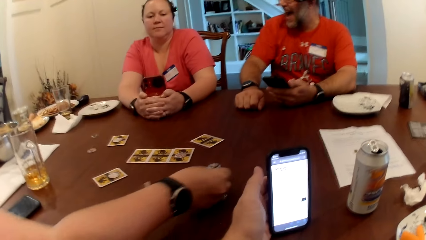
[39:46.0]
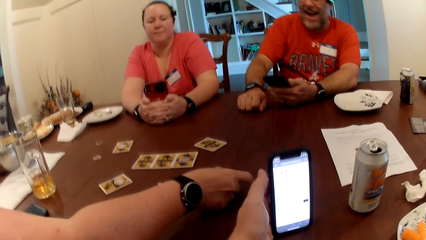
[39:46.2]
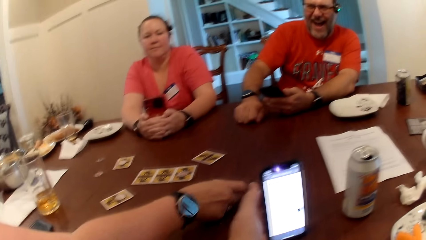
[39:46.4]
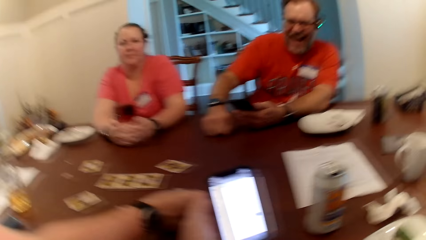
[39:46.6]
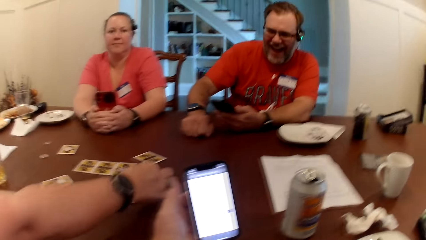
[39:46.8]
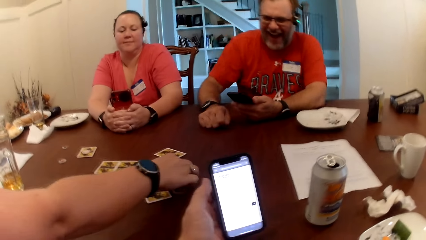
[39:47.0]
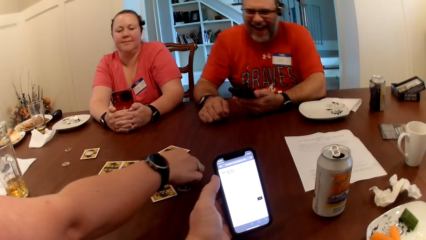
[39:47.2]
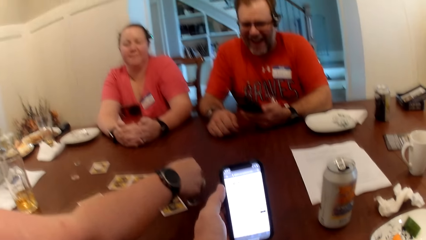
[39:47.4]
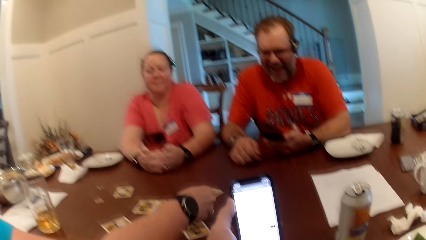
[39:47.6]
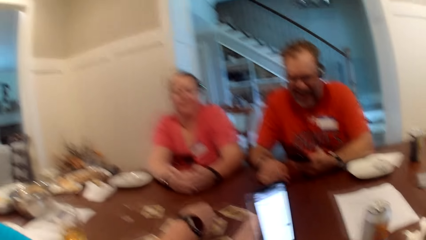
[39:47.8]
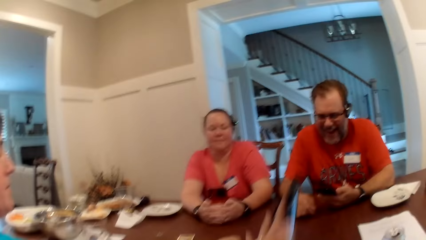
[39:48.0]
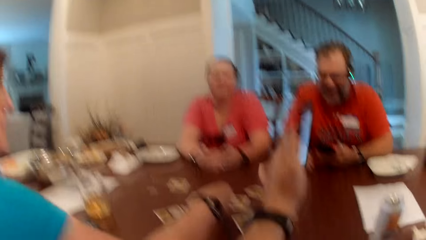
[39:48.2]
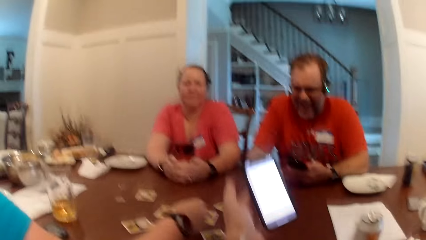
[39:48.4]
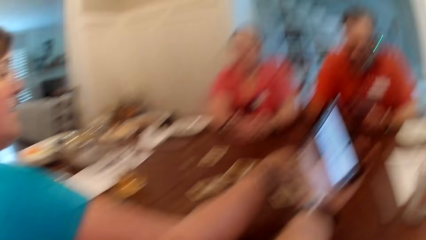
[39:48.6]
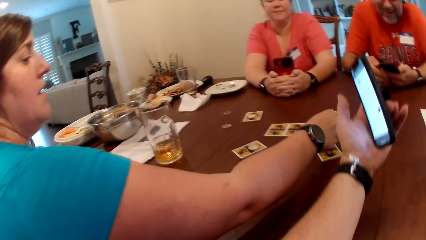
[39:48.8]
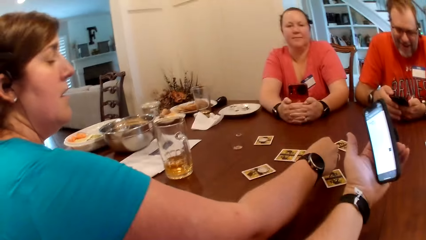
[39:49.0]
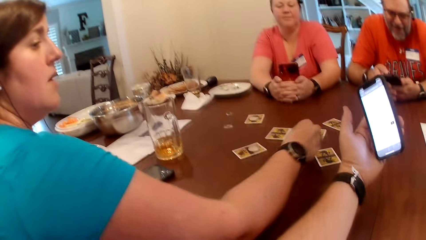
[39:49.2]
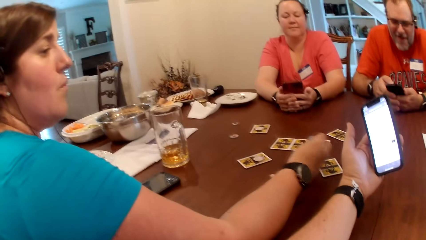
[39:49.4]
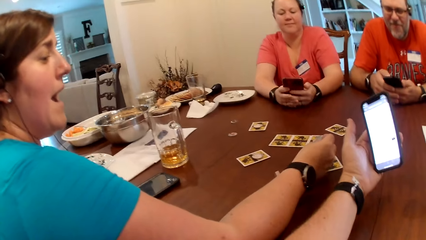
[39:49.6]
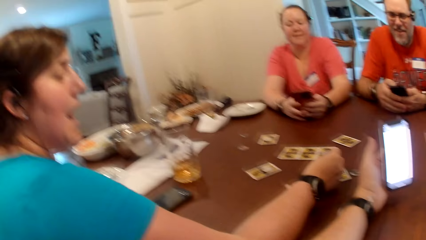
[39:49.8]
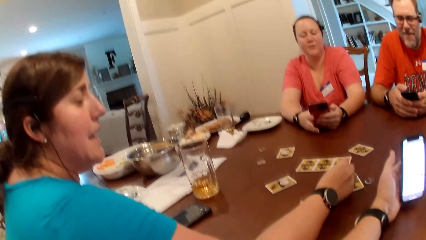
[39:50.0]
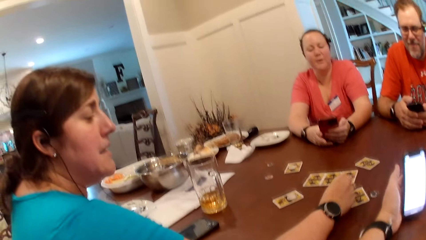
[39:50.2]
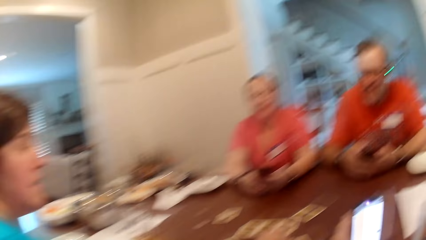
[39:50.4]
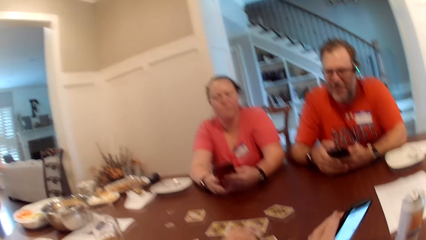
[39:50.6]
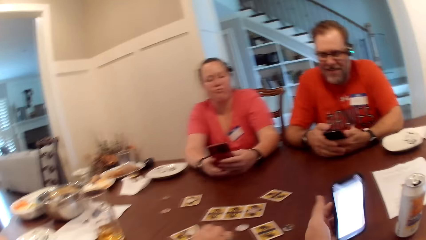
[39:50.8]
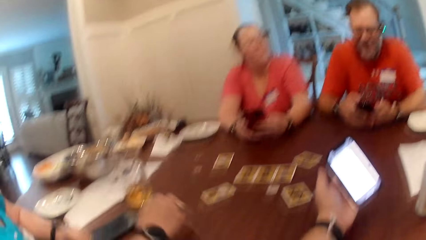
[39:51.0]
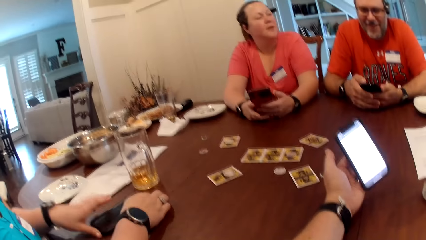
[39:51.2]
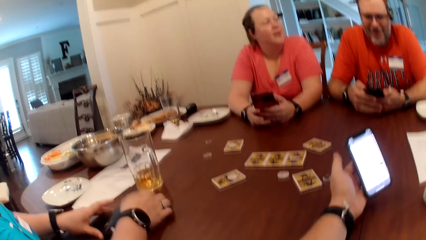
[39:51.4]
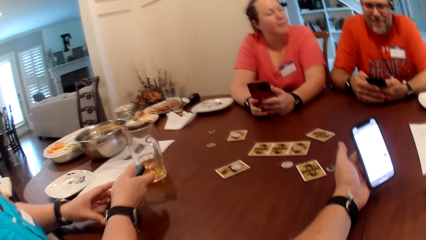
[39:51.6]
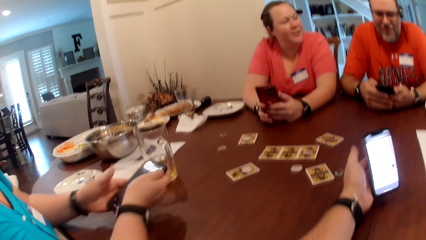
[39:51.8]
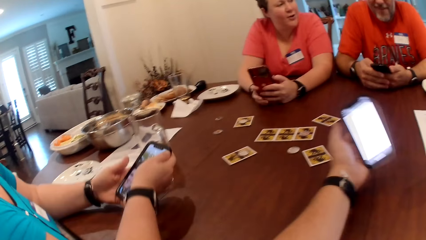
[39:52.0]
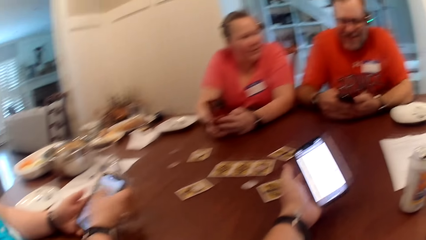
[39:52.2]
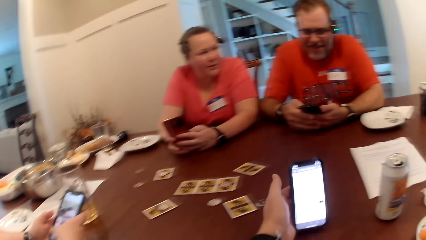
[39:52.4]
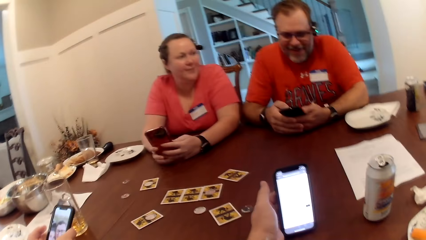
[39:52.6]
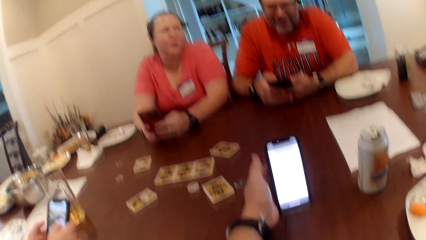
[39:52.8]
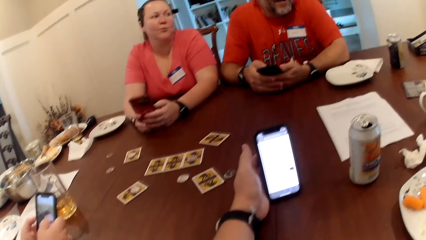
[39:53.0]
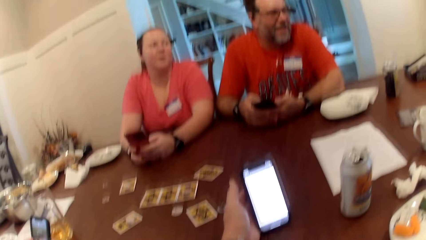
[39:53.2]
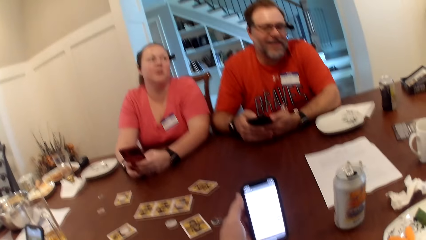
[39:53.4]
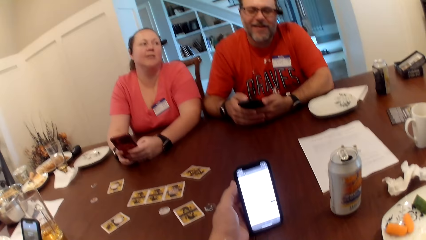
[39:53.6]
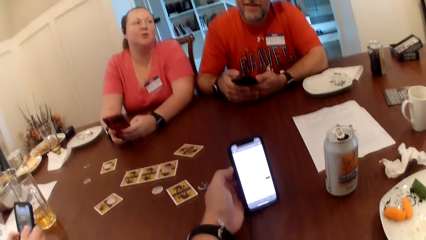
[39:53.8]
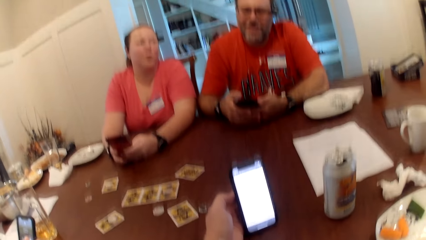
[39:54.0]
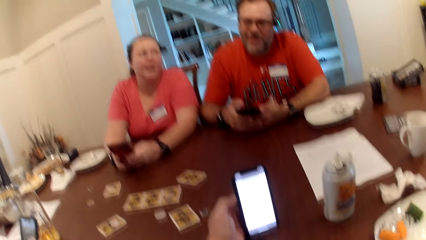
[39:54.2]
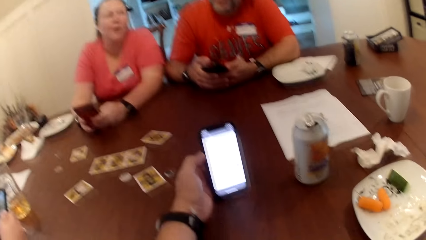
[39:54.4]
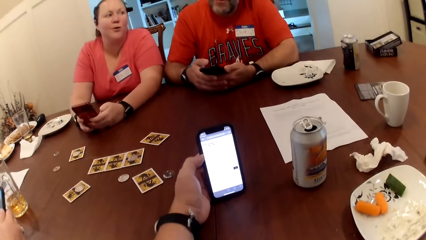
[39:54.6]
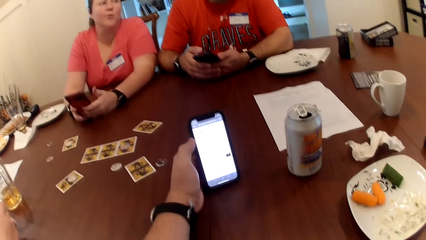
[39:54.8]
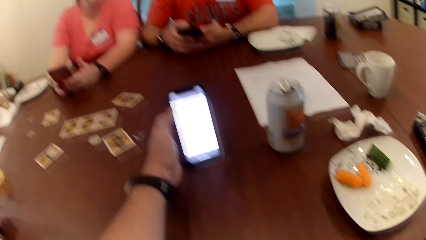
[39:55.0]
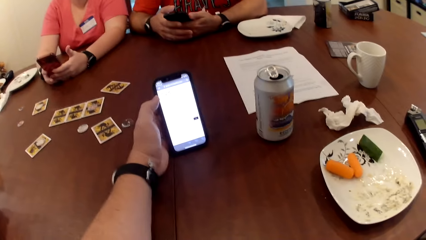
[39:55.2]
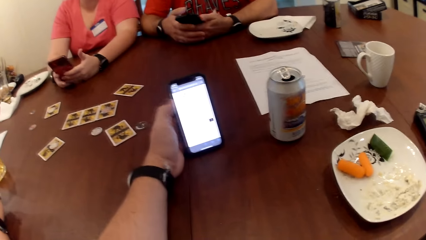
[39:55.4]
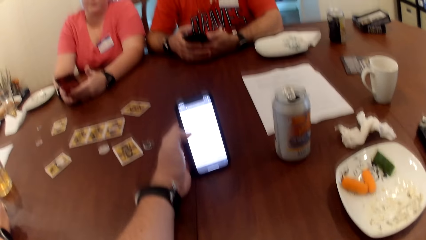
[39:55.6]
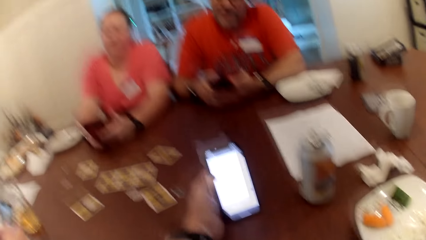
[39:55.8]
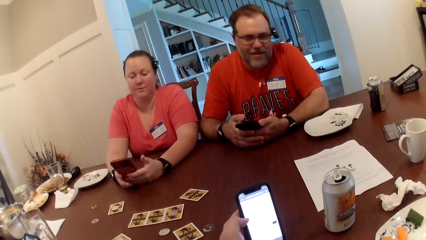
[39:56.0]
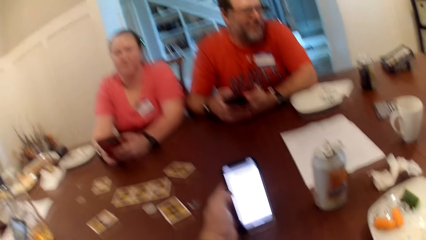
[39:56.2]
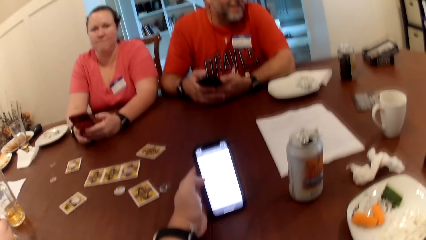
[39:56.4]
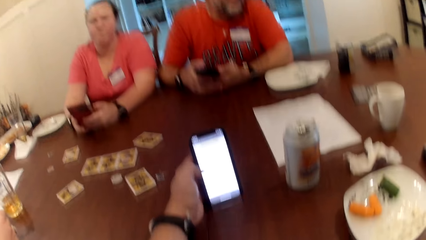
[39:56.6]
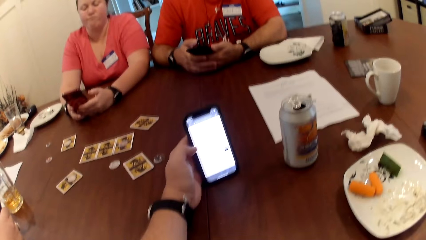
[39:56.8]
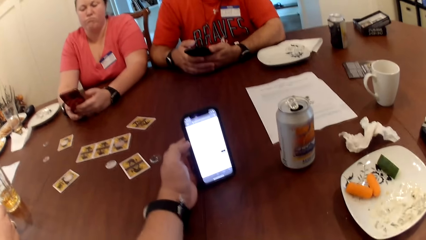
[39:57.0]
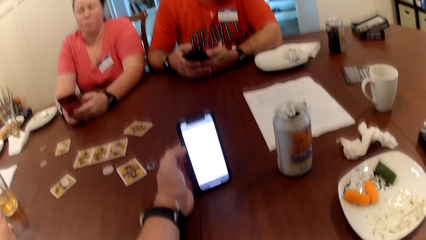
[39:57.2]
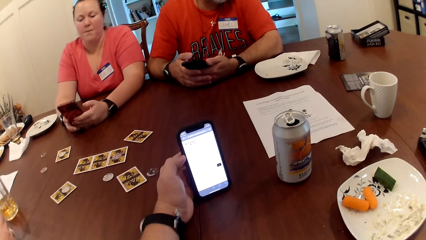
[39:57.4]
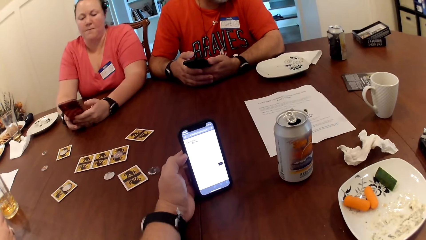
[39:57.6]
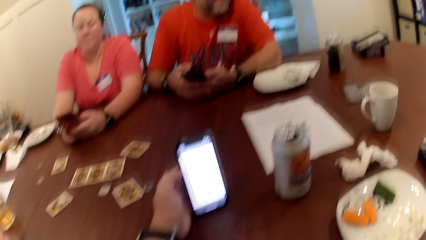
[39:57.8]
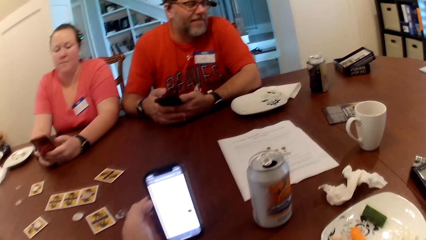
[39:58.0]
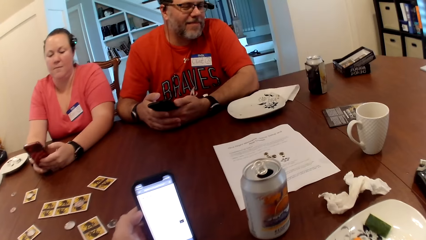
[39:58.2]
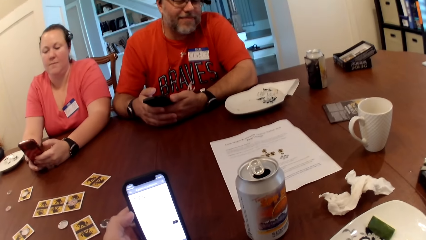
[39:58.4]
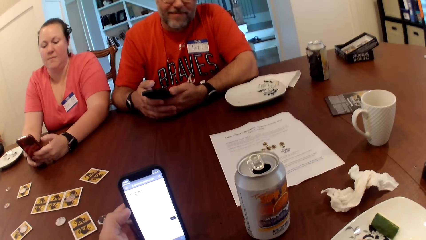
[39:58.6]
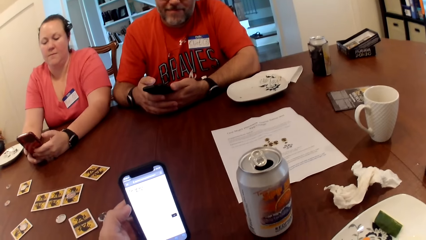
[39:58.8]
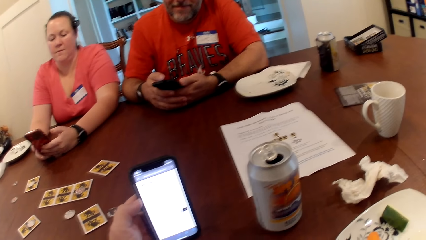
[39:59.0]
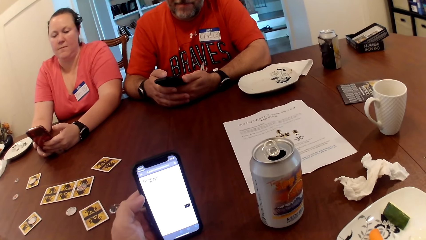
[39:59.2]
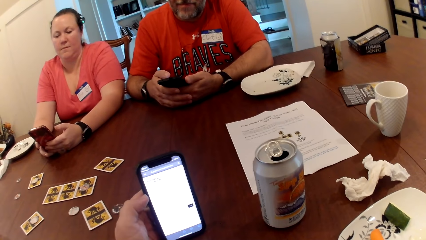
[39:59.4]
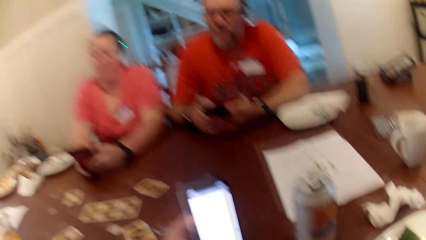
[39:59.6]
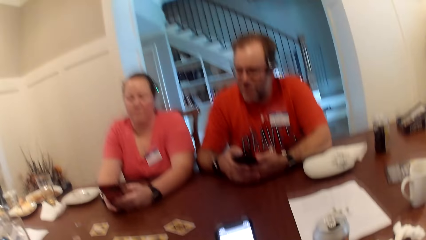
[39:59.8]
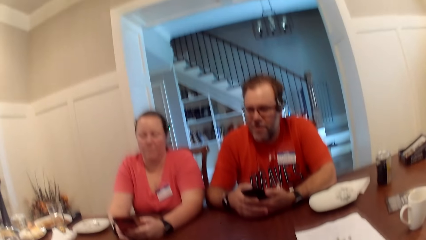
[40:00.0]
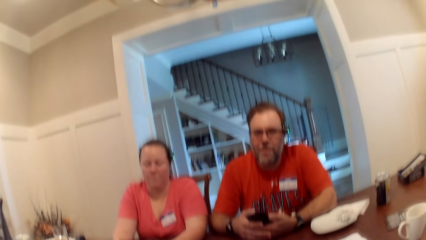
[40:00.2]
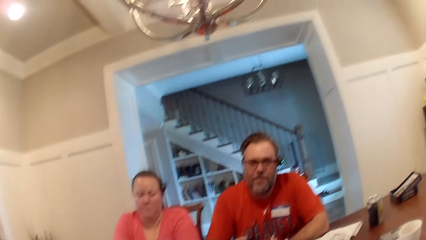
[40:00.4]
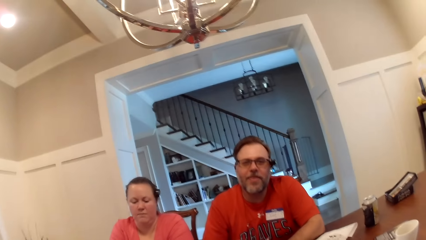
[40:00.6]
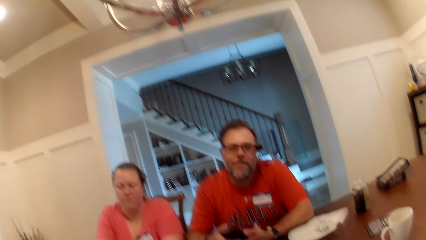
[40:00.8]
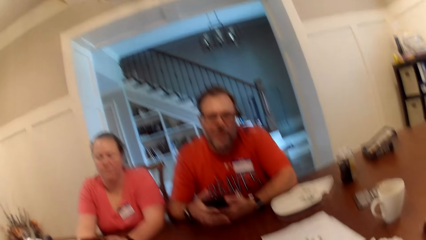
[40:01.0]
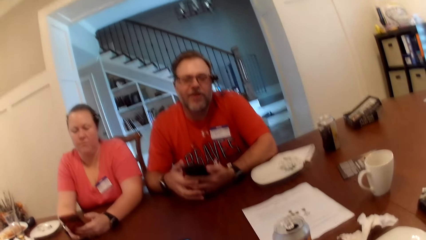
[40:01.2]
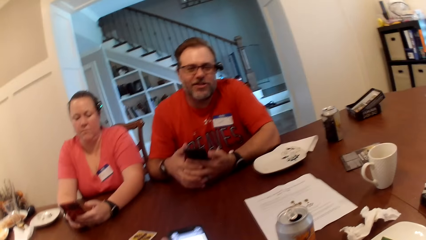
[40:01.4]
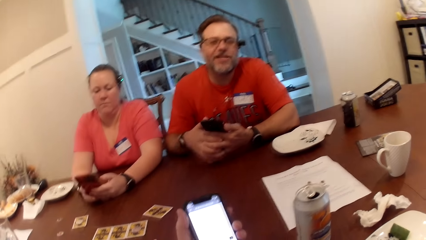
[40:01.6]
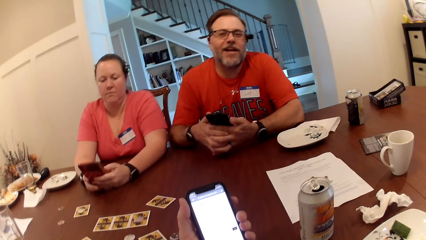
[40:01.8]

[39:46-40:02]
A woman drops a token on the table with her right hand. The woman picks up the token on the table with her right hand. The camera wearer speaks to the people on the table. He flips his phone. A man operates the phone with his right hand. The woman drops the token on the table with her right hand. The woman picks up the phone on the table with her right hand. Another woman interacts with a third woman on the phone. The first woman operates the phone with her right hand.
